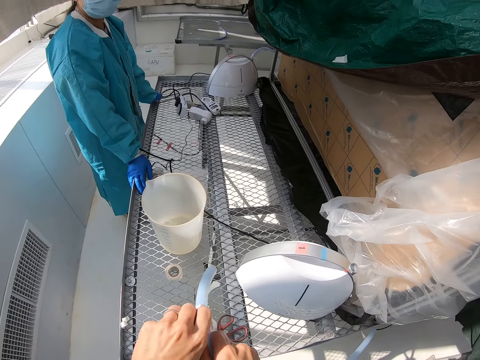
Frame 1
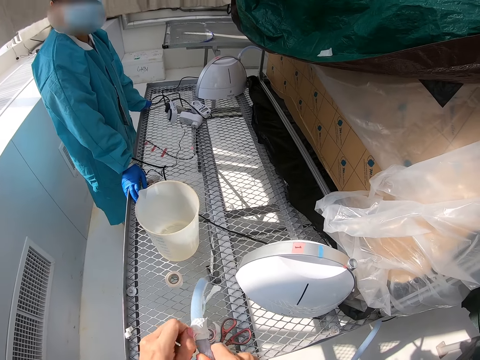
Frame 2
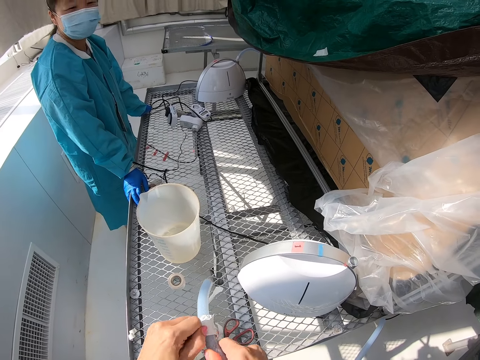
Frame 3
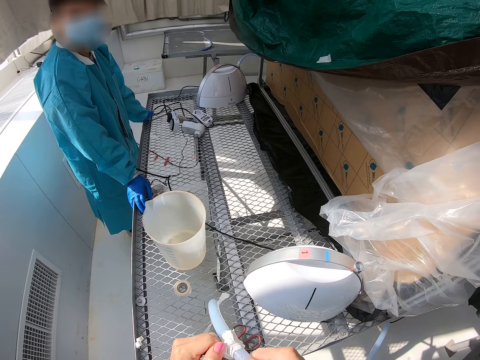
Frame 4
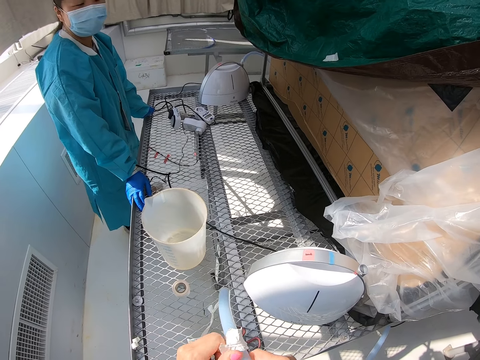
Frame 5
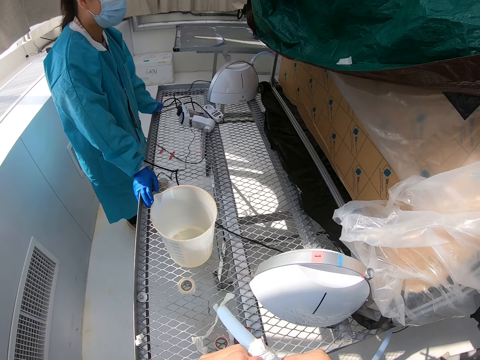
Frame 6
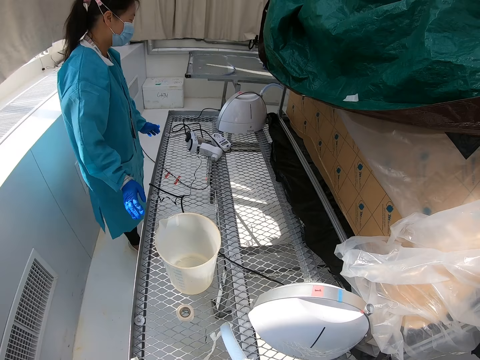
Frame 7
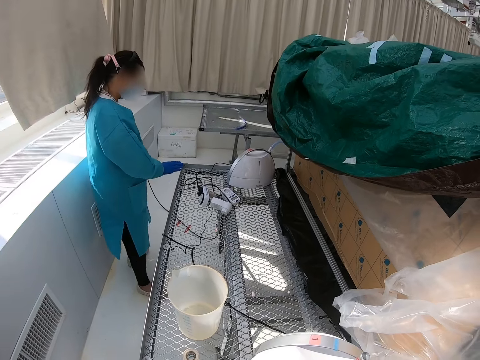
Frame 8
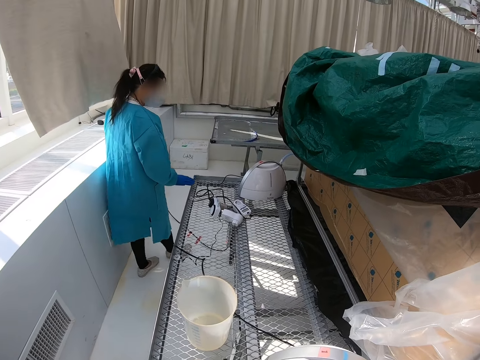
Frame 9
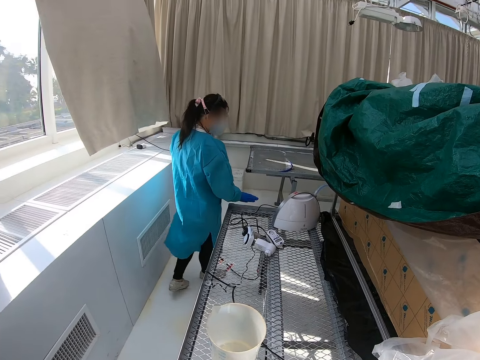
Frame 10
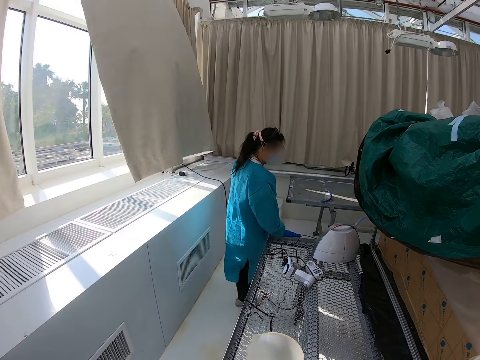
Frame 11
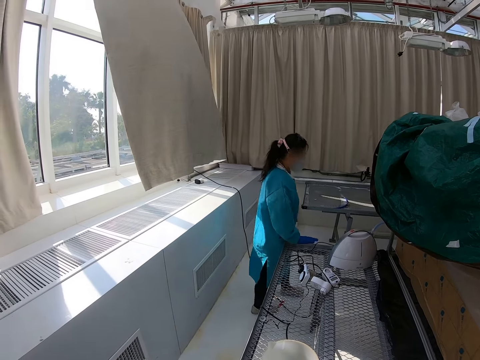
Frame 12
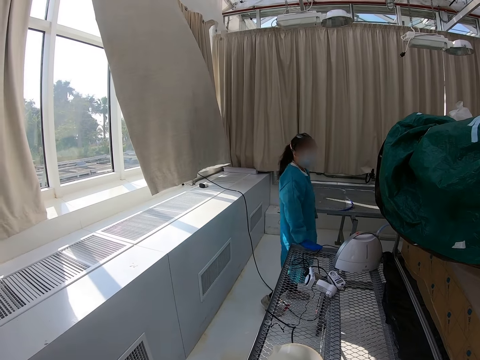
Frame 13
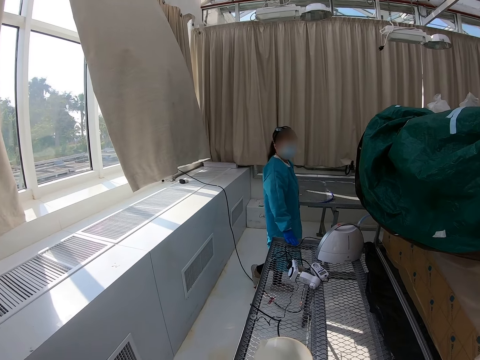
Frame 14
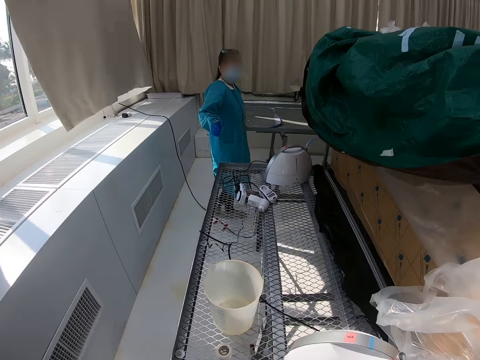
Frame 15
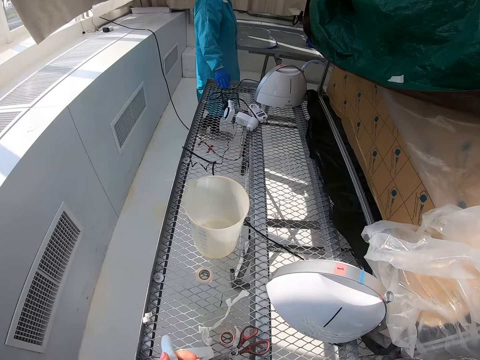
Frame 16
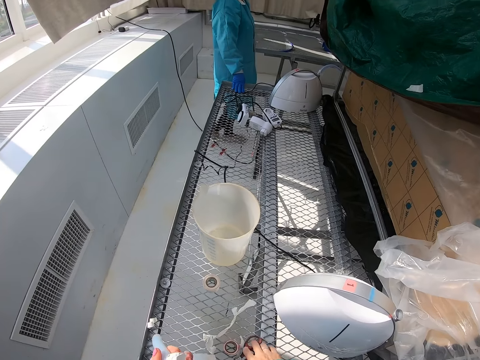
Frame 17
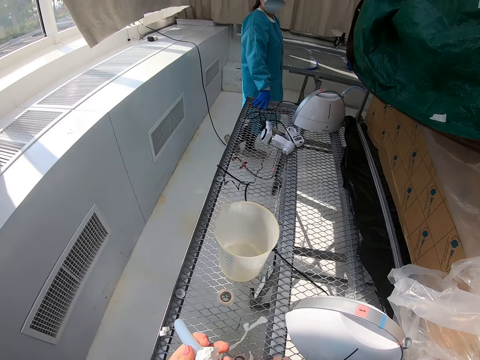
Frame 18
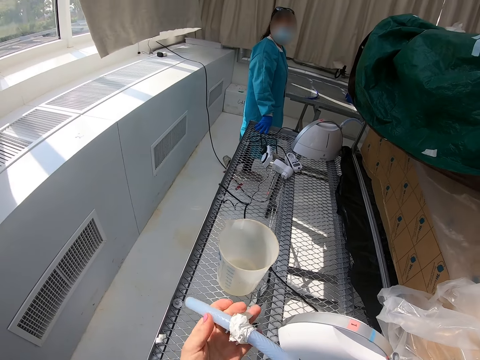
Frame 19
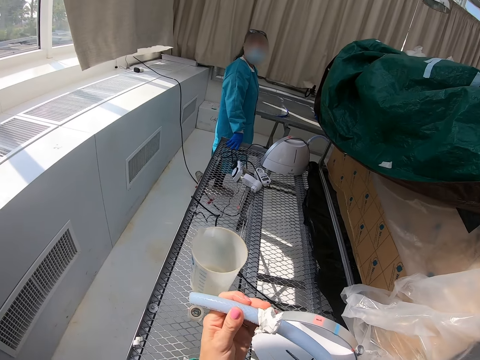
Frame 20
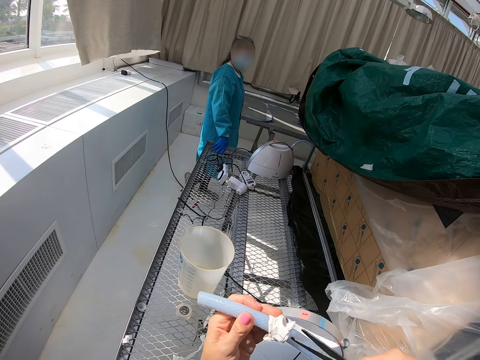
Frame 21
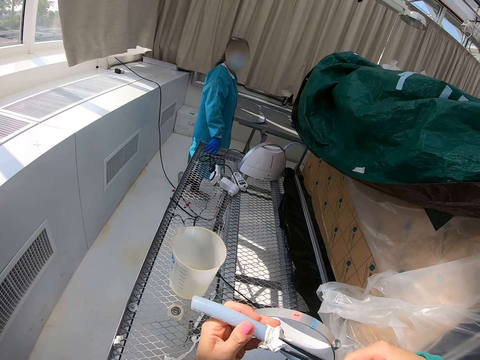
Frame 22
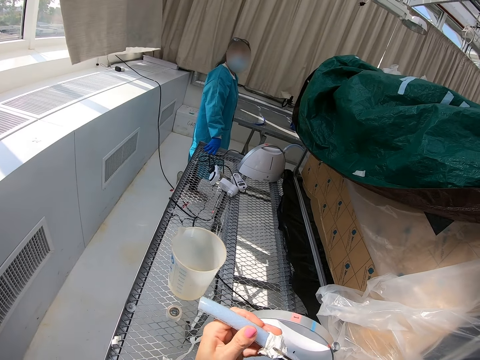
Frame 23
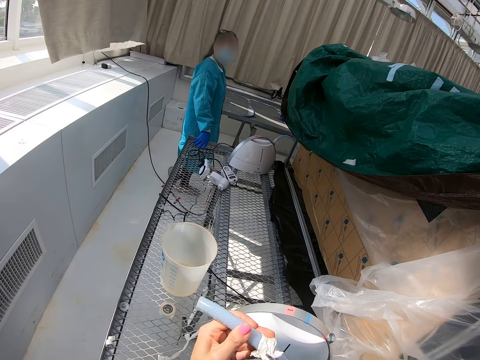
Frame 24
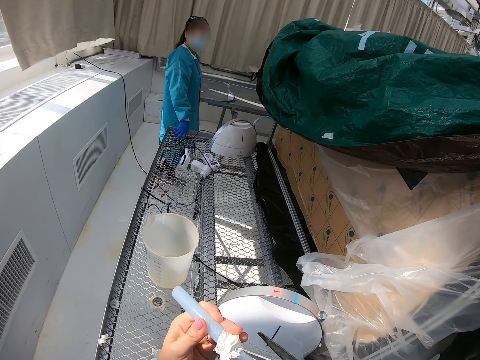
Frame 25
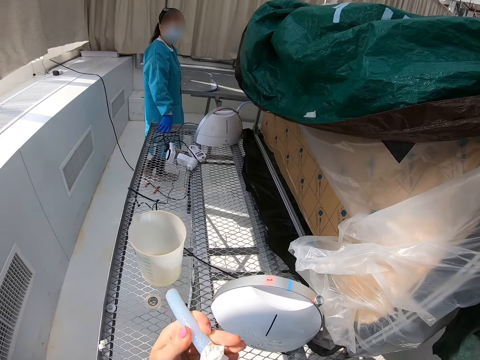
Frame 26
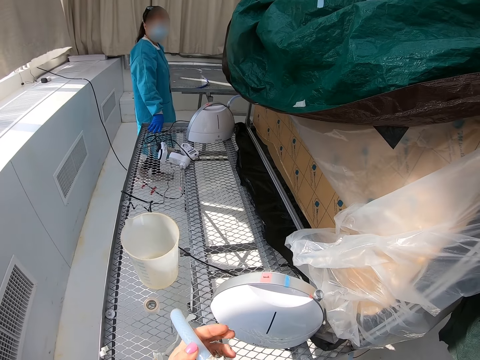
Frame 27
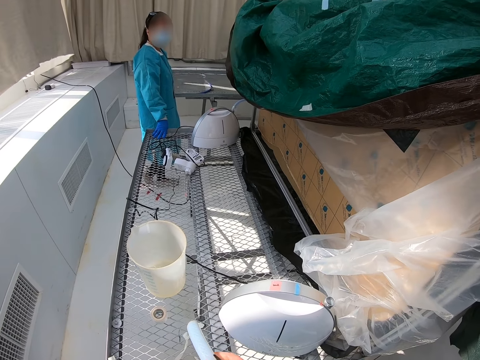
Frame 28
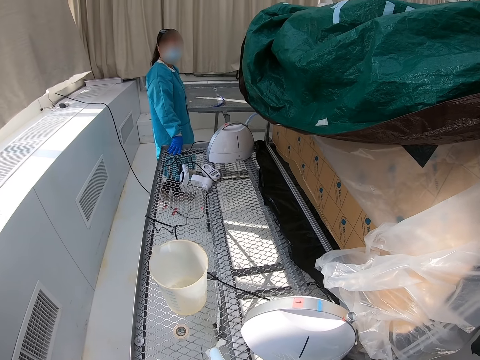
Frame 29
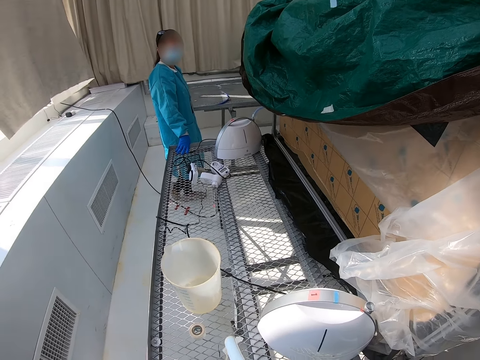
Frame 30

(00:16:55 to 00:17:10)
A lady starts to move away from the camera wearer. The lady walks in the room. The camera wearer grabs a pipe. They cut the duct tape with scissors.

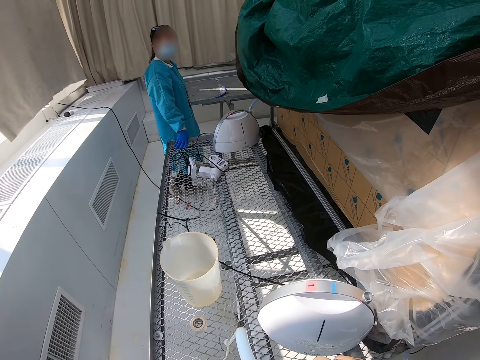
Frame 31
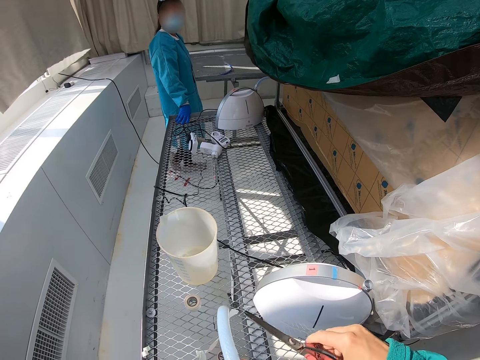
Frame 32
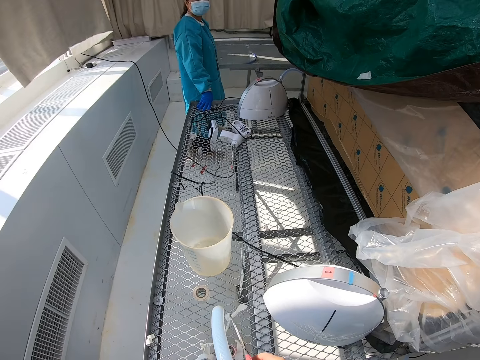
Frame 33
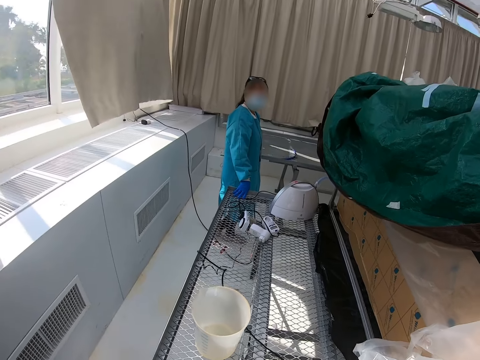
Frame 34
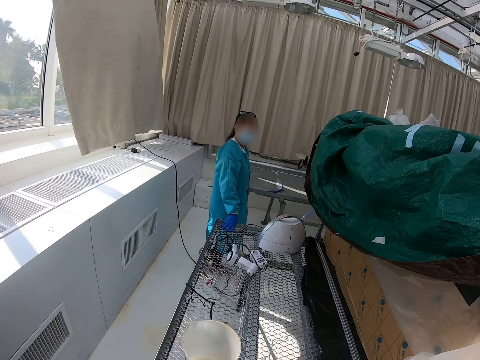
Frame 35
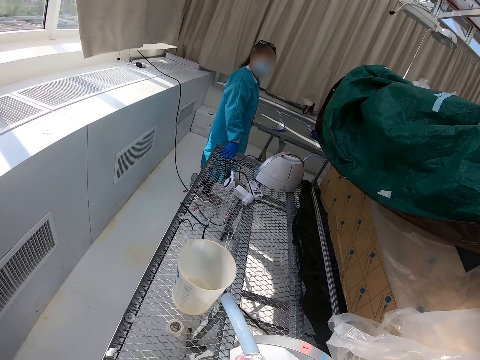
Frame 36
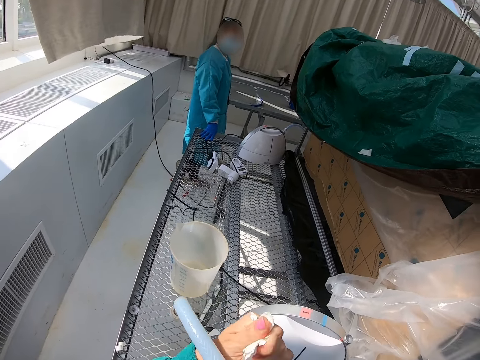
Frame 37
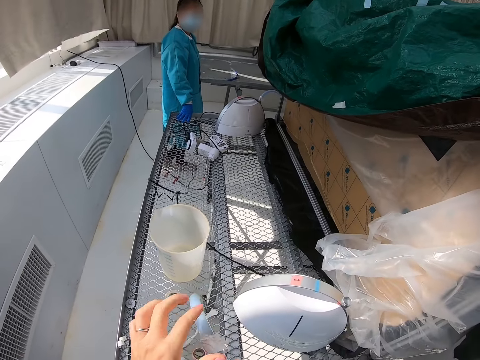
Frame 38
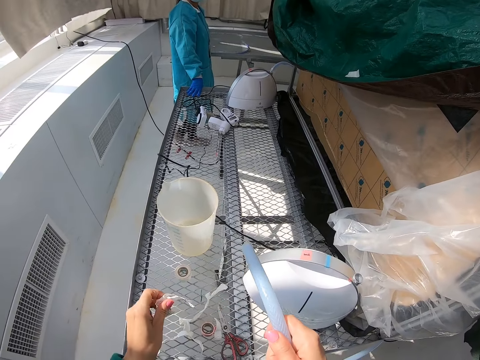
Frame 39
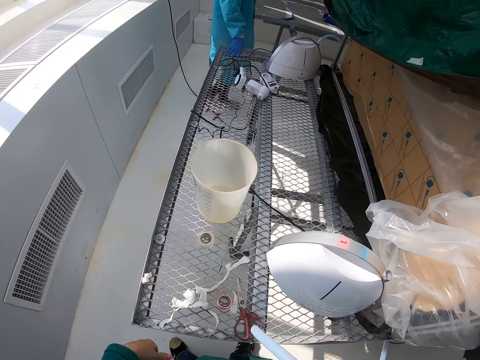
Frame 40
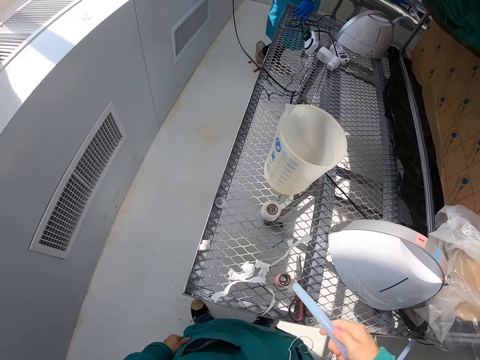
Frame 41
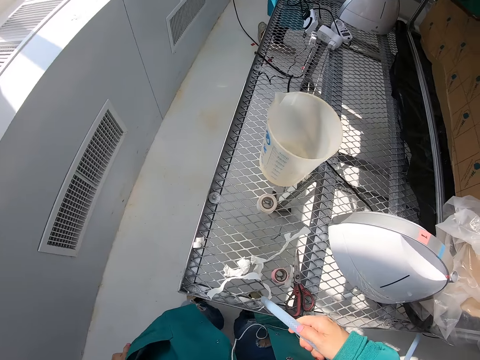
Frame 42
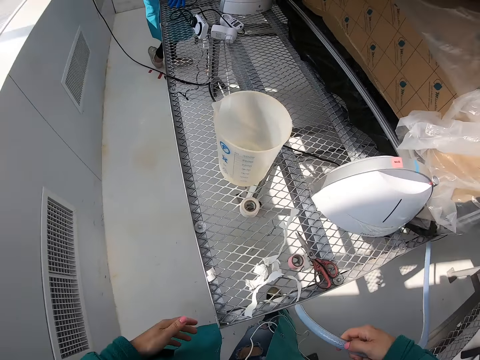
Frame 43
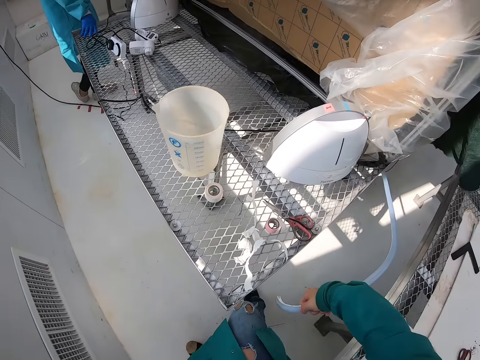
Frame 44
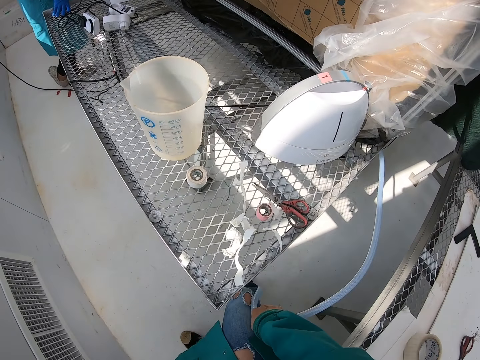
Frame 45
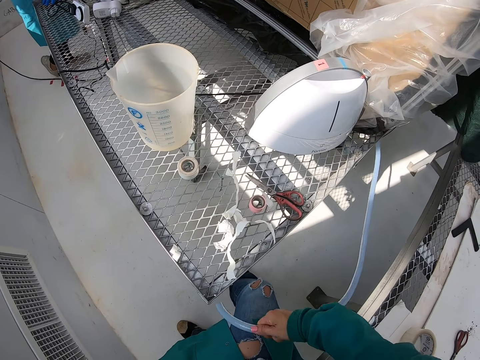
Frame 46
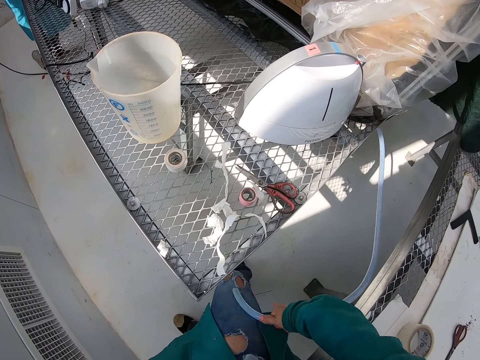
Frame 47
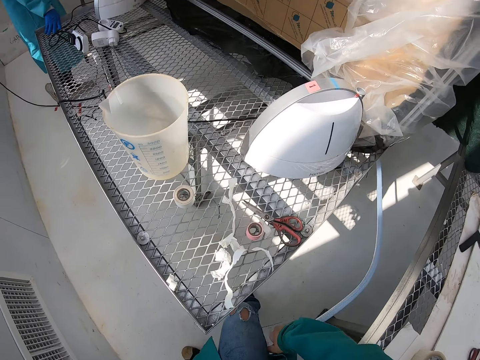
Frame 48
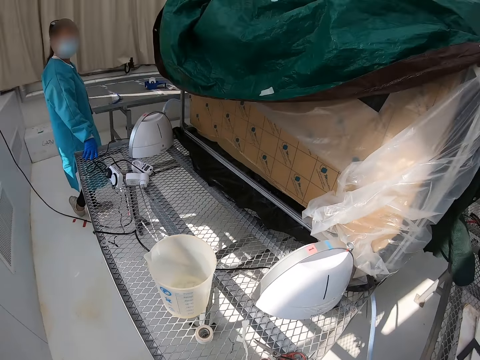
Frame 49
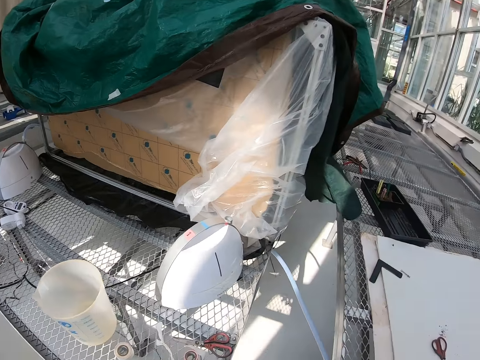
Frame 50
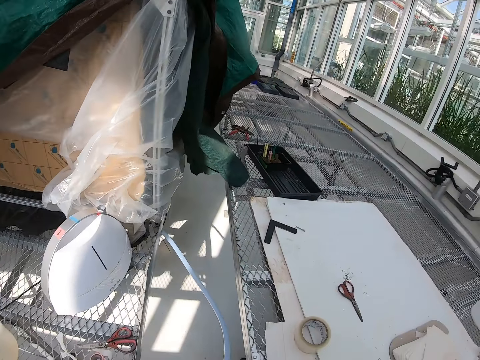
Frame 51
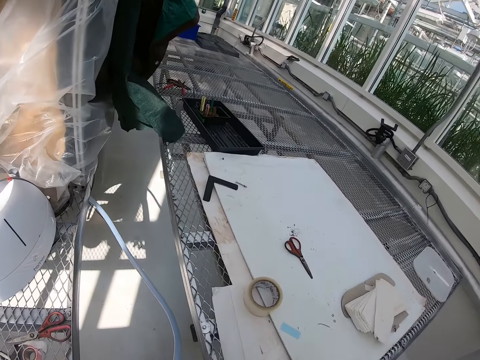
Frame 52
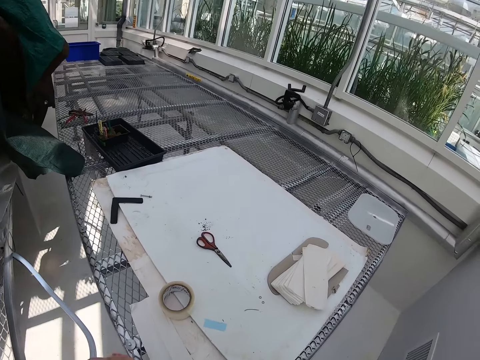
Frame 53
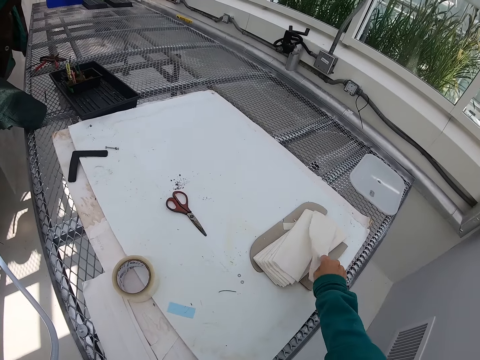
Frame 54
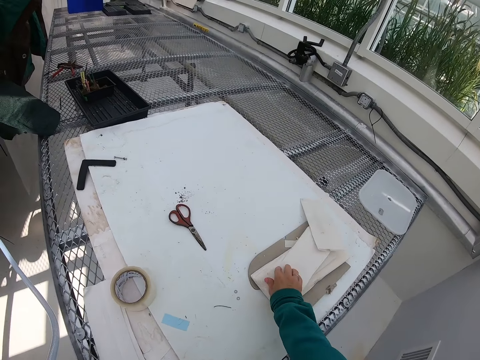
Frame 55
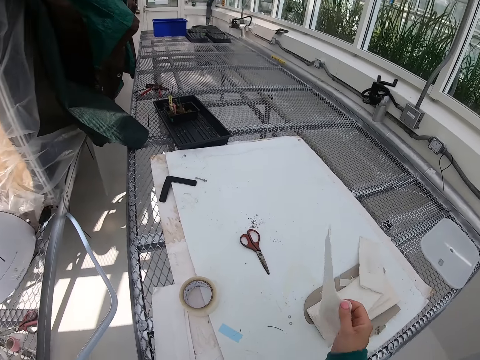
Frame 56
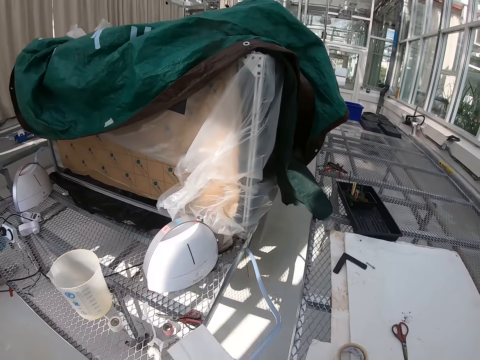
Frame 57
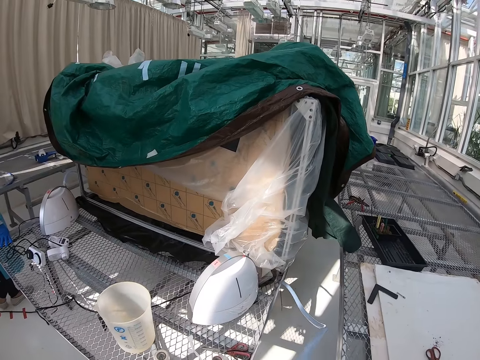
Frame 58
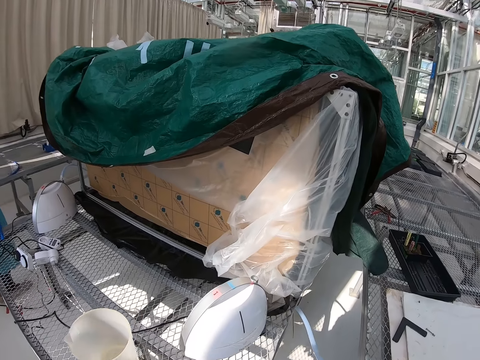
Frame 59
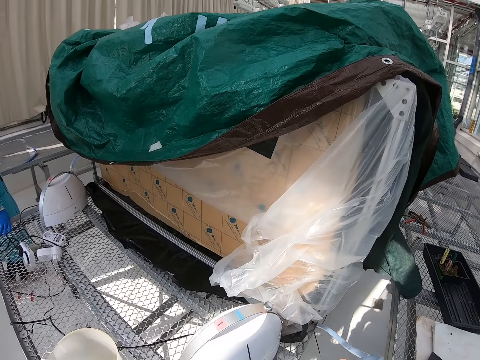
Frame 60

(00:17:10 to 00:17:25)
The camera wearer puts down the scissors. They remove the duct tape from the pipe. They put down the torn duct tape.
